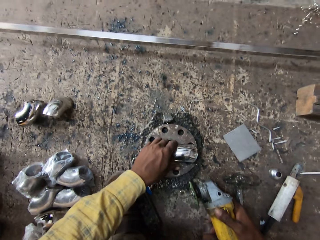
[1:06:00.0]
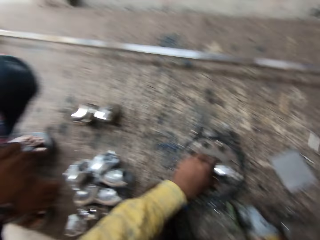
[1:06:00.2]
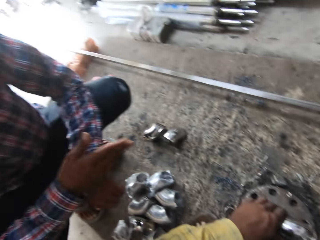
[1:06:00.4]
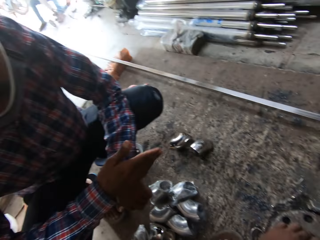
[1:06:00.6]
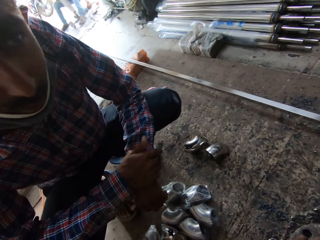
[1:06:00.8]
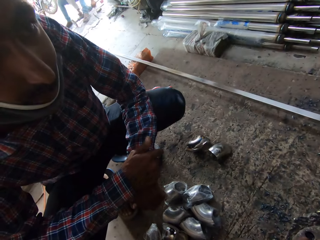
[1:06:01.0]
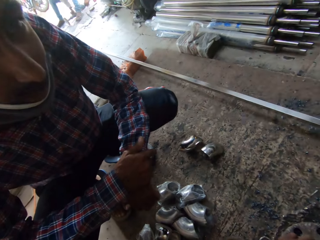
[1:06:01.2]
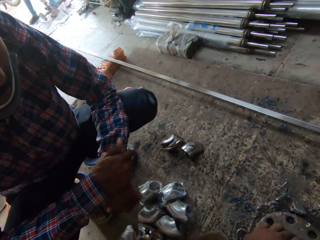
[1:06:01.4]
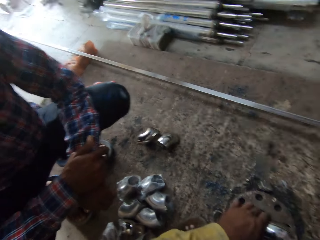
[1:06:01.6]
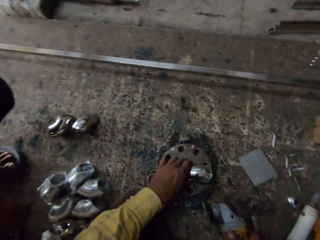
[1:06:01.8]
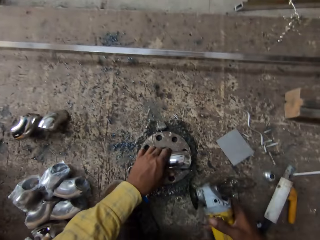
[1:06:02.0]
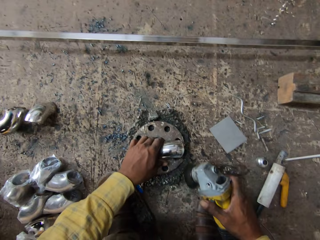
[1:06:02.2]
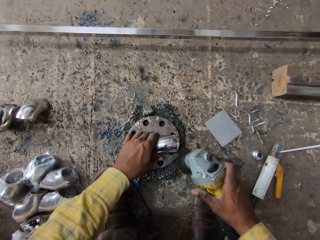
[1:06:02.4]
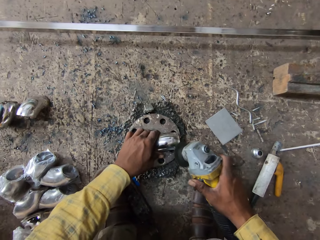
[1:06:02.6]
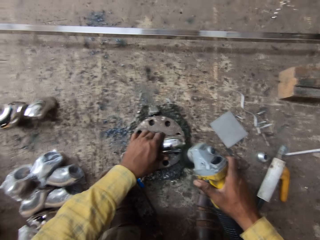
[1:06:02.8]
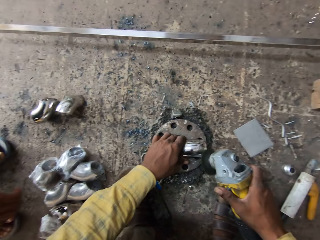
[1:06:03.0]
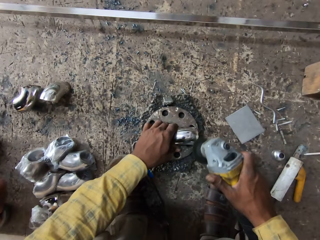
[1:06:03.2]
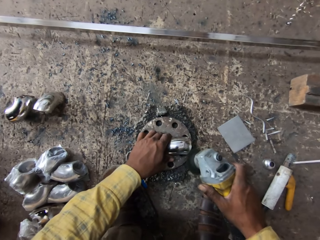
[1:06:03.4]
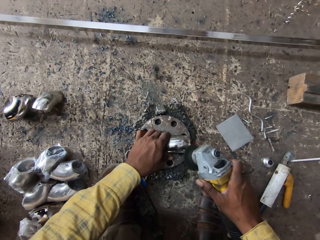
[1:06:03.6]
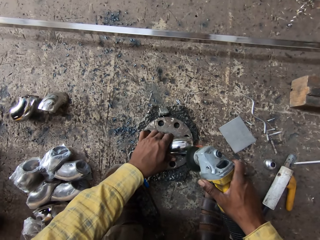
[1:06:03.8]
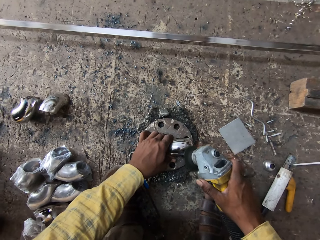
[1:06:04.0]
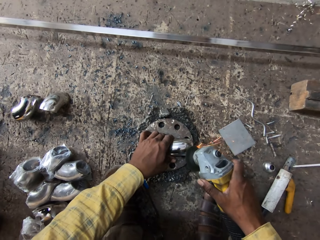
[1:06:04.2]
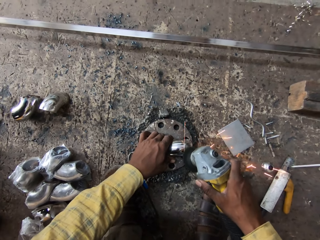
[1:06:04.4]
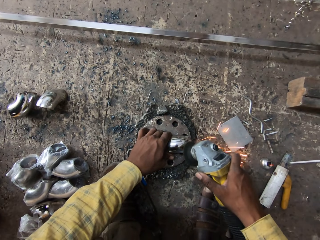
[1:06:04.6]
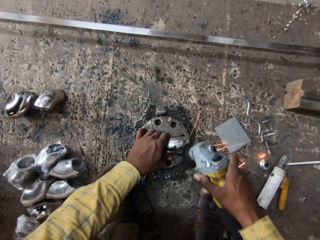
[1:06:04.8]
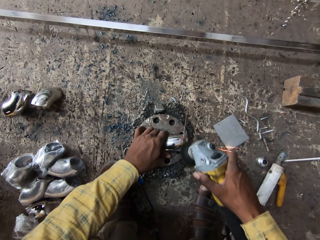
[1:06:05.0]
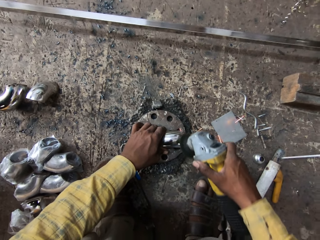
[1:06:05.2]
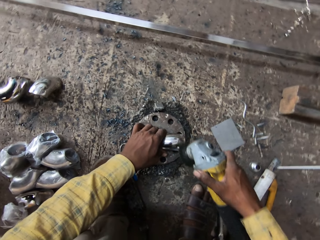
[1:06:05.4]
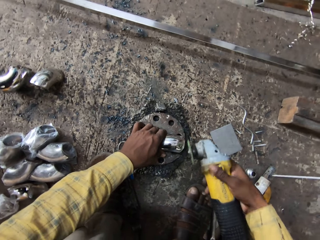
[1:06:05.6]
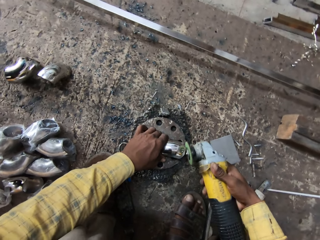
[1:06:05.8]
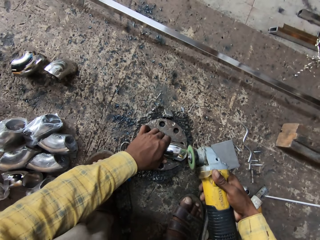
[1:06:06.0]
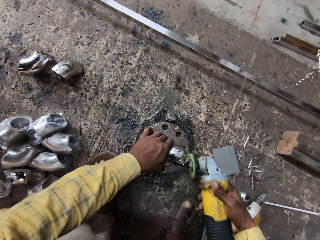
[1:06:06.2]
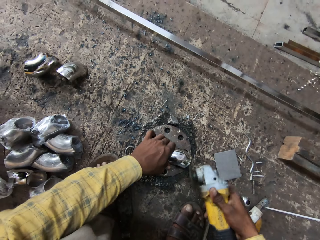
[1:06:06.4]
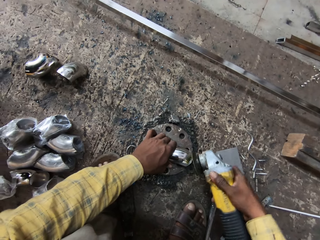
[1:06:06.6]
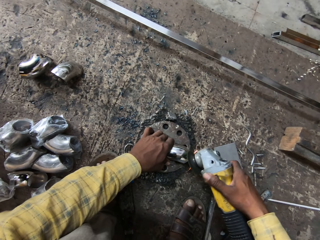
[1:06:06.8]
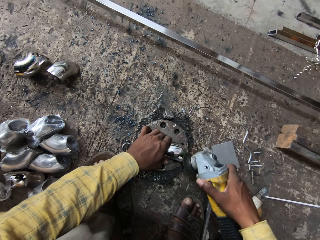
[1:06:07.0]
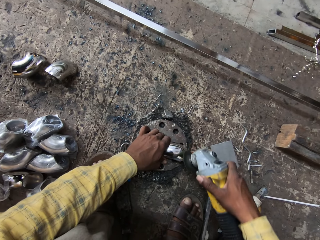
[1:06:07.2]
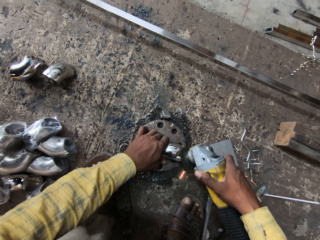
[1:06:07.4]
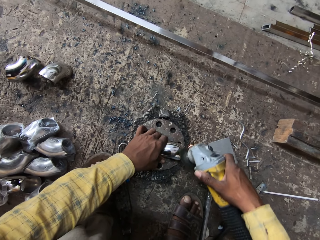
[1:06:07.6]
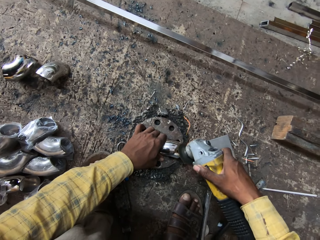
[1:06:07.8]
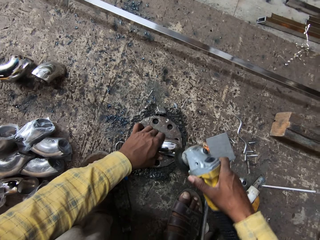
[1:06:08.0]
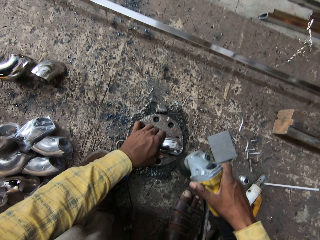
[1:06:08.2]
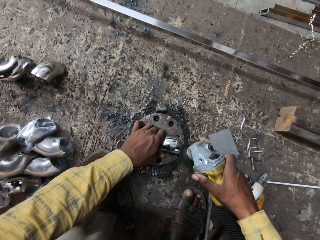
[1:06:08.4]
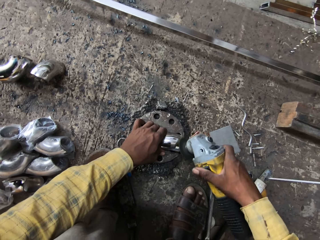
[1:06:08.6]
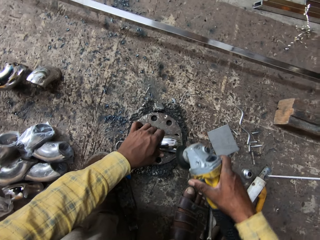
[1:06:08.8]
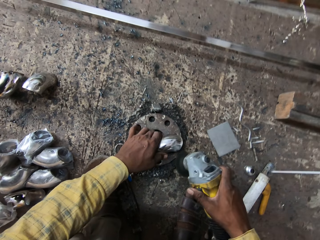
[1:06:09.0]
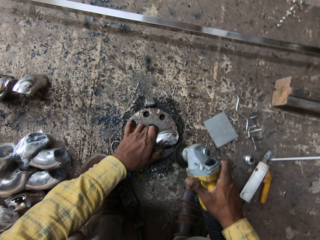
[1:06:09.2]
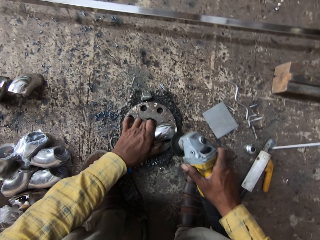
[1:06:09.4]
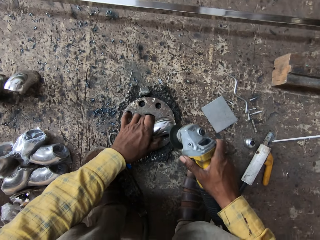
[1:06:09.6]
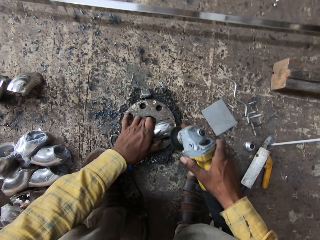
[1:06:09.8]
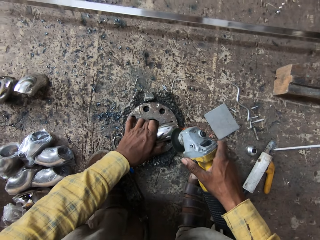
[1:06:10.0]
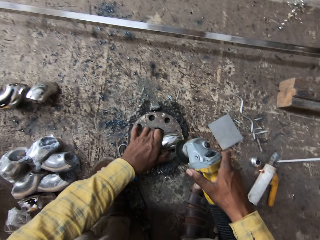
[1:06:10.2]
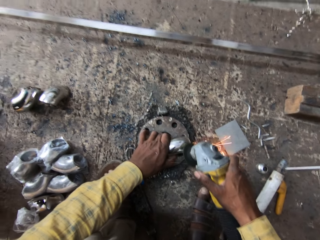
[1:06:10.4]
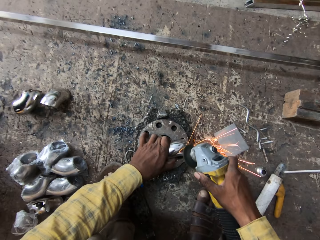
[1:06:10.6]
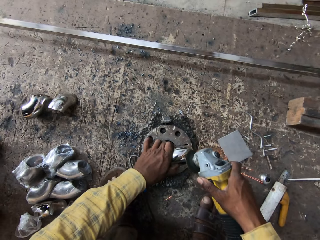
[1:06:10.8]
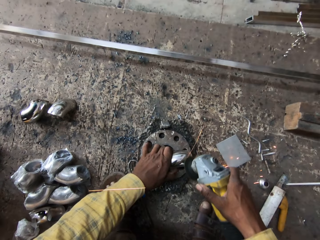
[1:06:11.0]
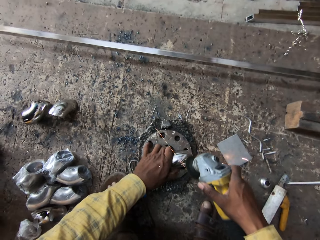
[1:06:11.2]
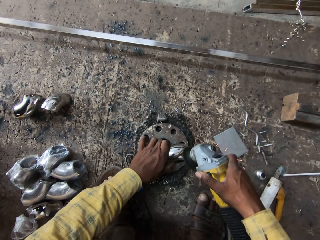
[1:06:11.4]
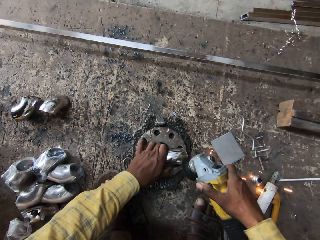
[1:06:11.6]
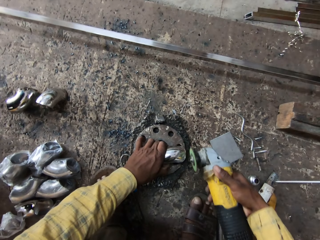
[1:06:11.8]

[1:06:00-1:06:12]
The camera wearer looks around. They grind metal. They weld a steel rod.

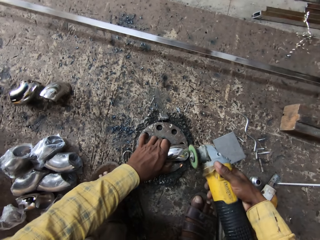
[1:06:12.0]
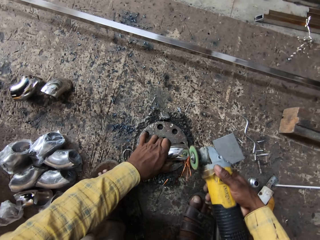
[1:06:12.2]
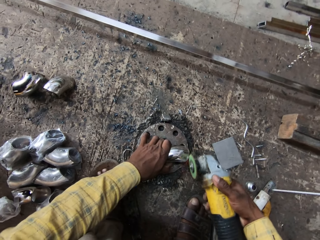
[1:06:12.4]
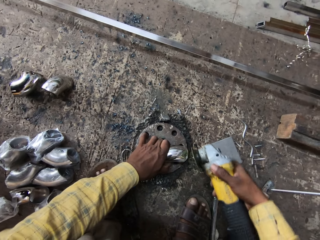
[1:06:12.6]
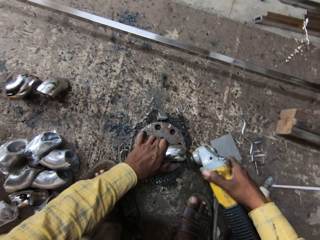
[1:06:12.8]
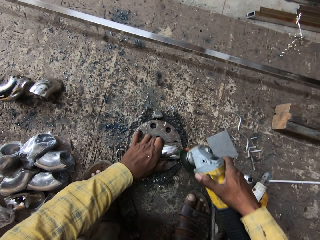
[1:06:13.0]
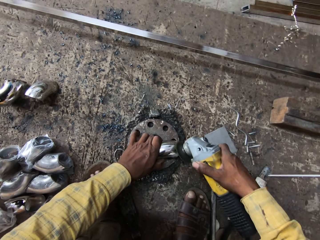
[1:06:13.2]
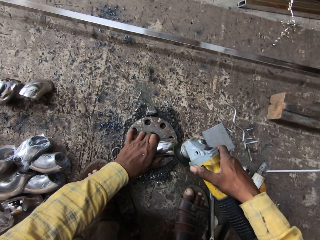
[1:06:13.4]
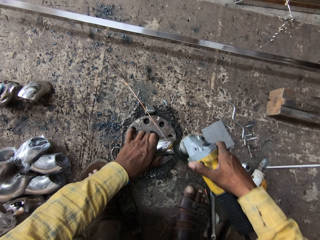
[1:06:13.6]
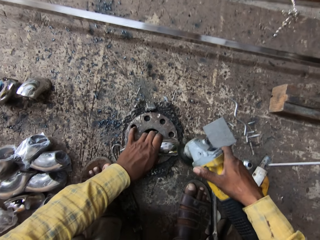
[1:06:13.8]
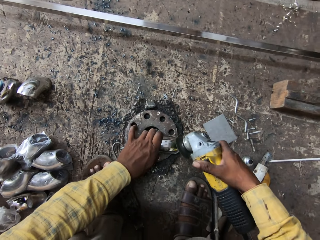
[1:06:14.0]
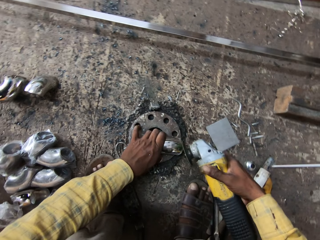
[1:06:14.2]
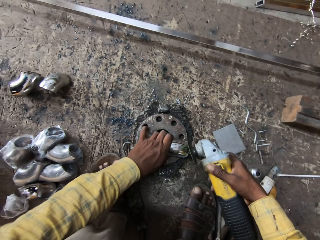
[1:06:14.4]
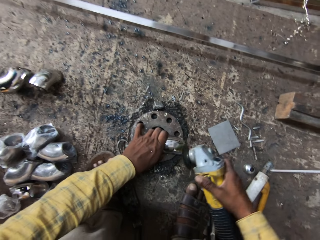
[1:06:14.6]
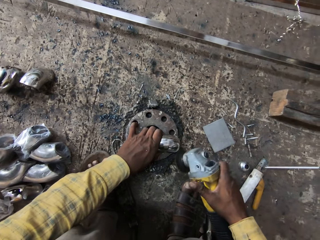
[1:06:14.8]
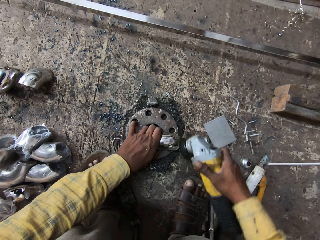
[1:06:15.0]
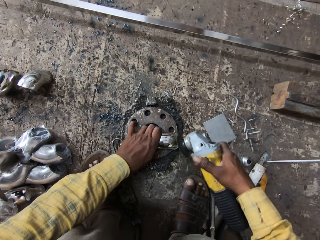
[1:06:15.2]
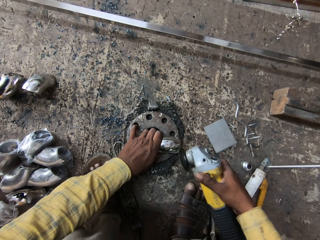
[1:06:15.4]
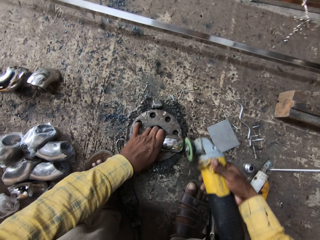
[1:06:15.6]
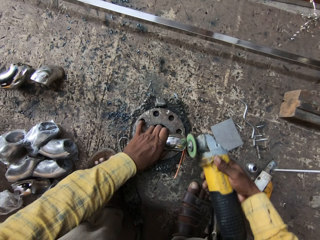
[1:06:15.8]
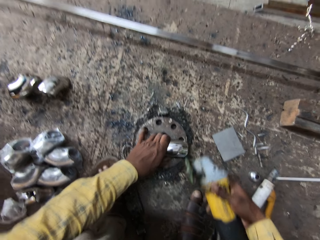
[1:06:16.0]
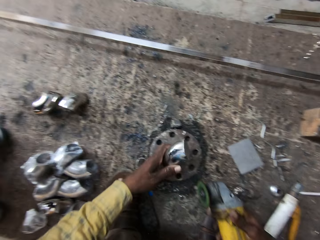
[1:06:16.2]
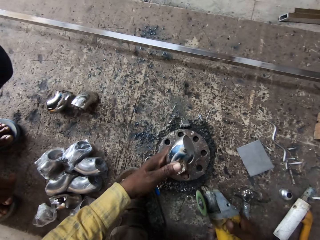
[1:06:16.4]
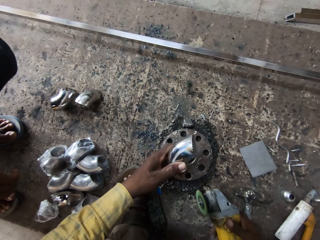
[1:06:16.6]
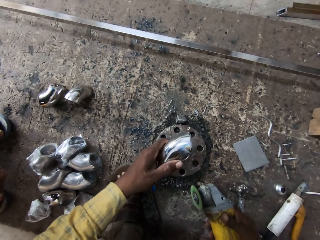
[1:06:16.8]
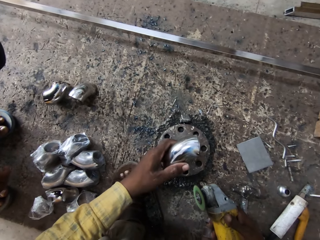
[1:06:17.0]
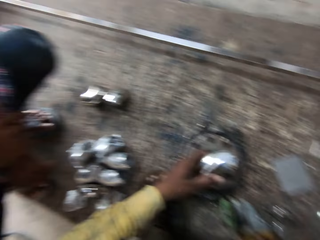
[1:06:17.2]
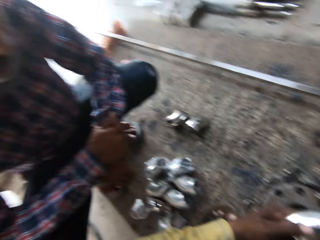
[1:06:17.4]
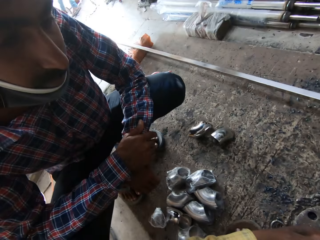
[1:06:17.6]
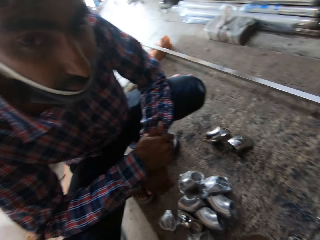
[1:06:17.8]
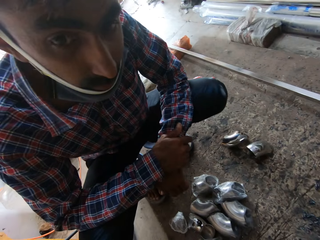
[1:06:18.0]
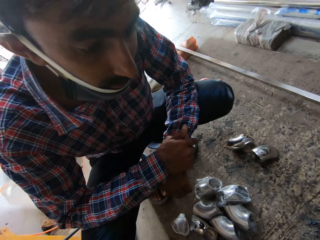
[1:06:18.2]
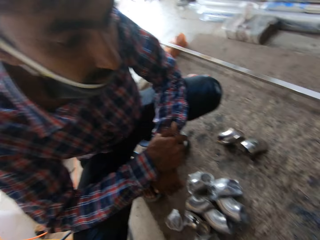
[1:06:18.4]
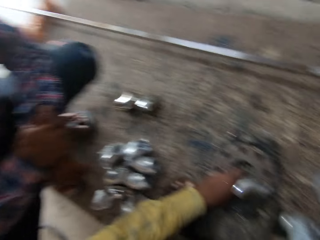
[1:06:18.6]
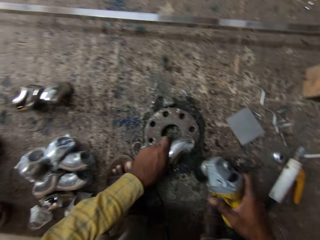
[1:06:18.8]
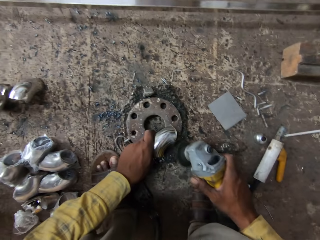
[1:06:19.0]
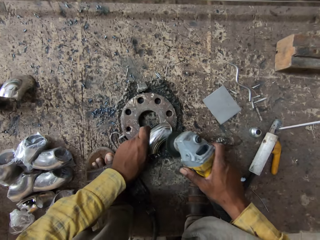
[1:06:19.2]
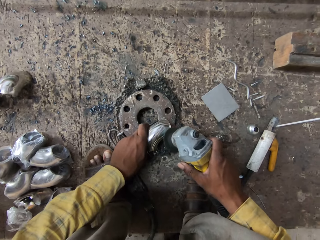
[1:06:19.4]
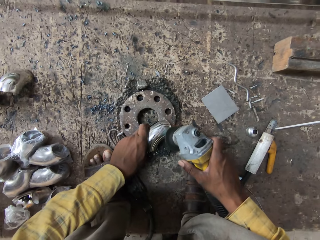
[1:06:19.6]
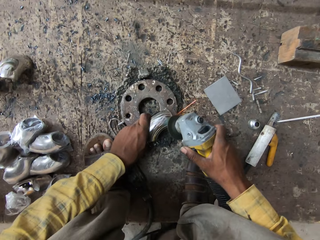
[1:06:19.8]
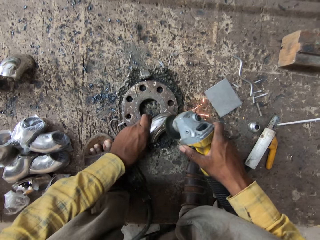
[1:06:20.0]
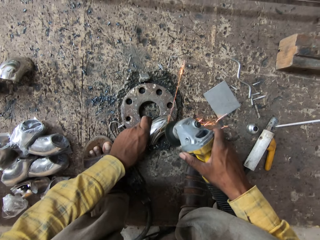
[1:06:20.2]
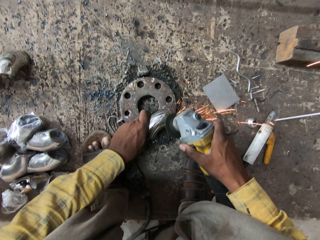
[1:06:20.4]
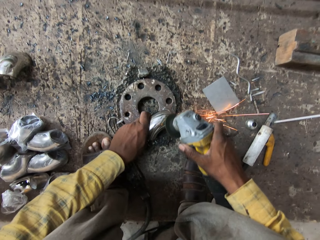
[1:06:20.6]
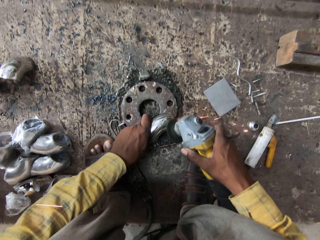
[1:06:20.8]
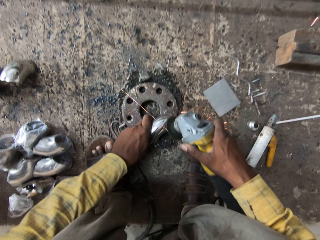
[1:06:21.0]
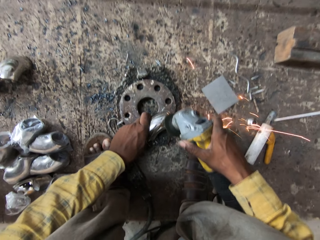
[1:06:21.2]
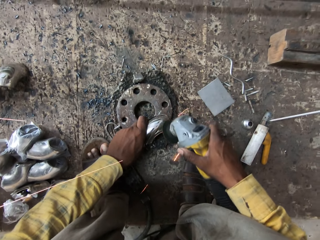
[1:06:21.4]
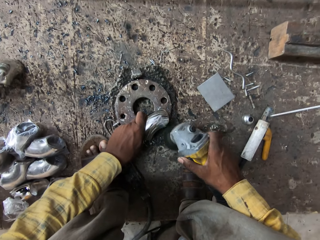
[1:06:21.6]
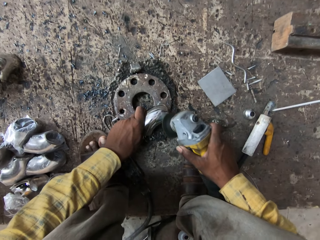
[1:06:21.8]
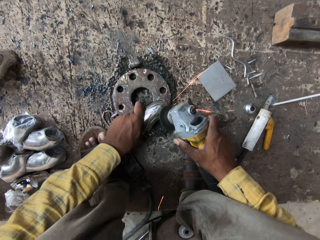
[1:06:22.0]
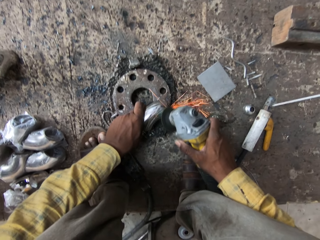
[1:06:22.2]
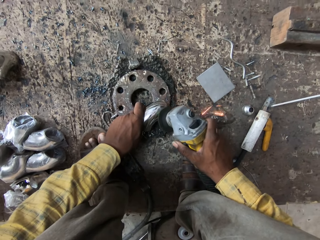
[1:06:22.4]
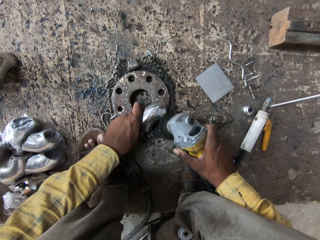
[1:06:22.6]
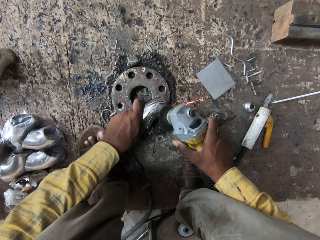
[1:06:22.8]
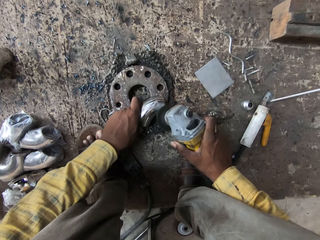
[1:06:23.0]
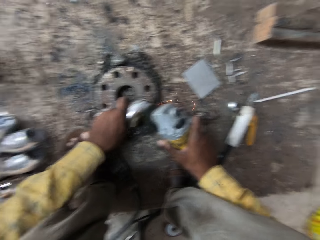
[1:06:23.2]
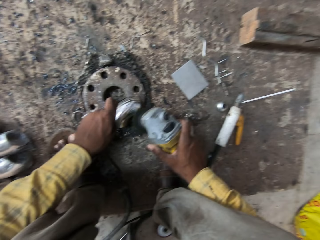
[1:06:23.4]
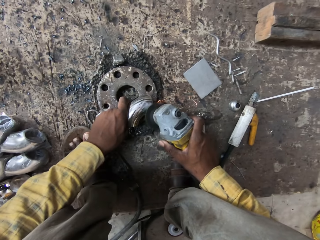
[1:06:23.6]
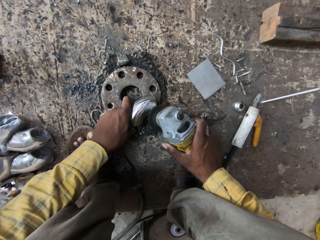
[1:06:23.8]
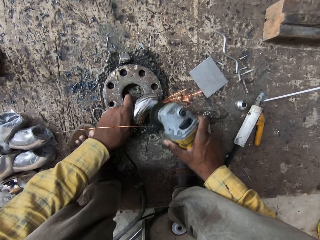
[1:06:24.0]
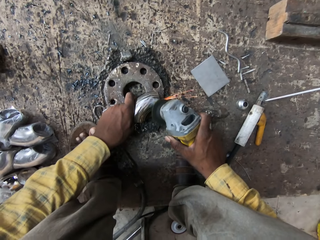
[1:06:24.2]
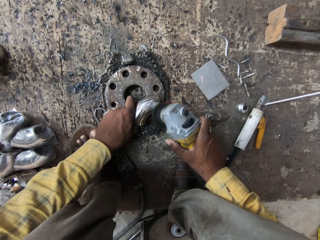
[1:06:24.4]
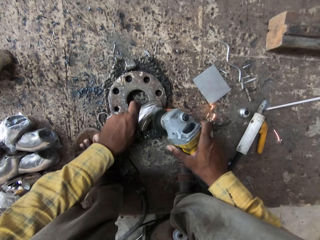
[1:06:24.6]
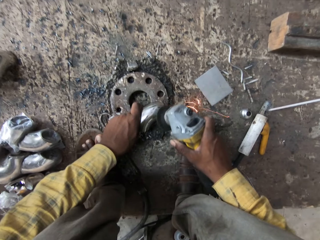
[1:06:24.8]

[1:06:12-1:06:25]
The camera wearer looks at a steel rod. They weld the steel rod. They grind metal.
